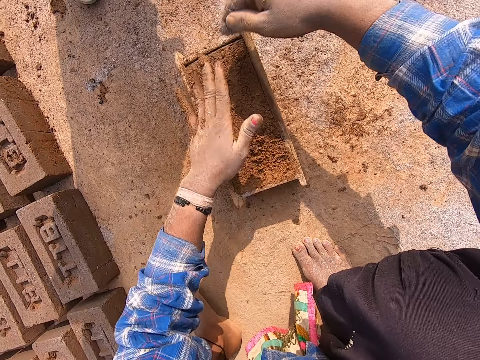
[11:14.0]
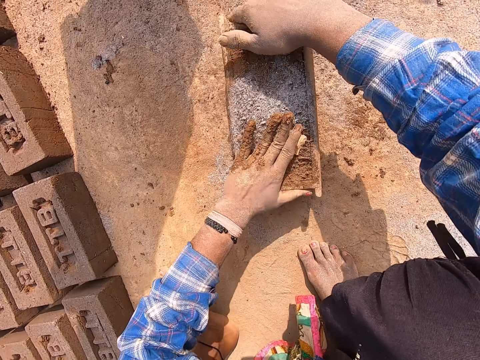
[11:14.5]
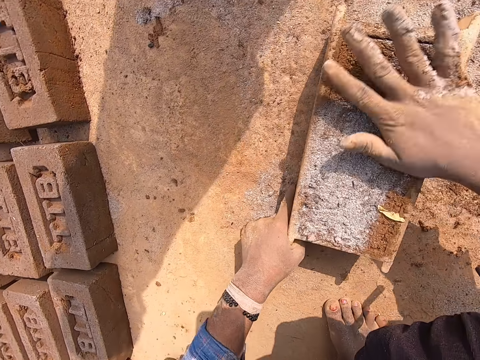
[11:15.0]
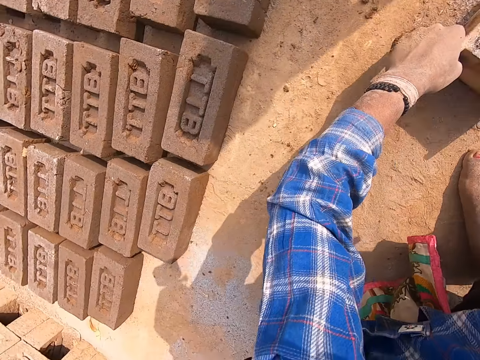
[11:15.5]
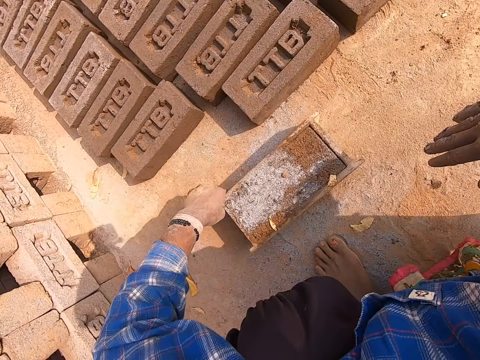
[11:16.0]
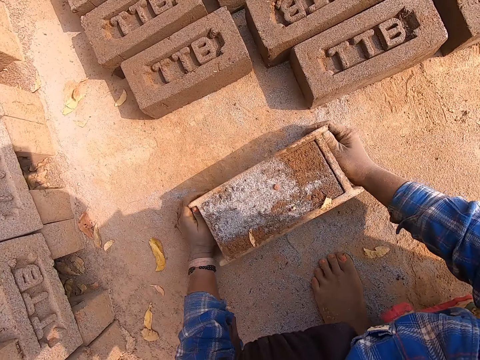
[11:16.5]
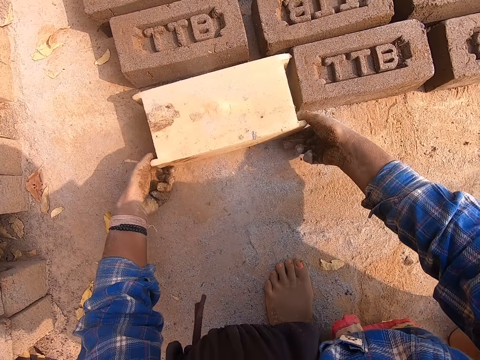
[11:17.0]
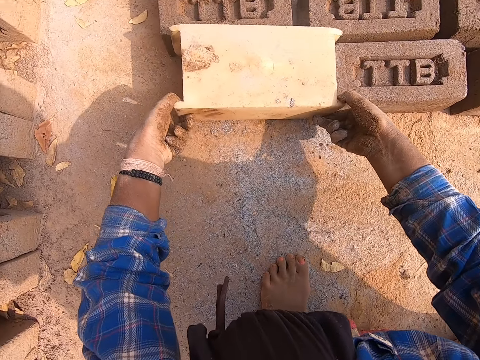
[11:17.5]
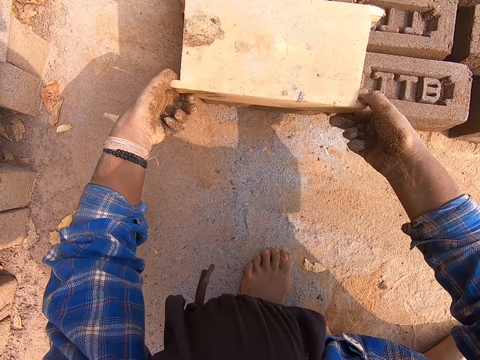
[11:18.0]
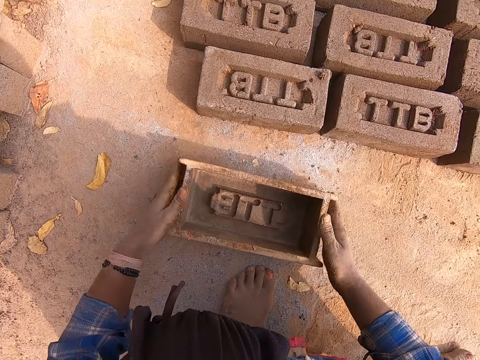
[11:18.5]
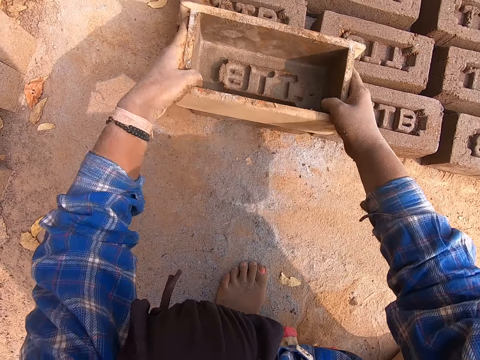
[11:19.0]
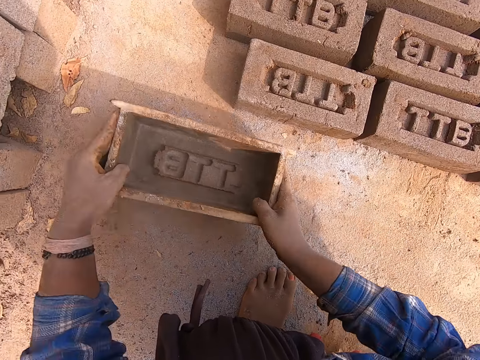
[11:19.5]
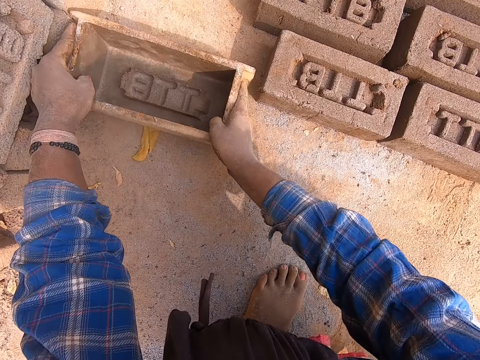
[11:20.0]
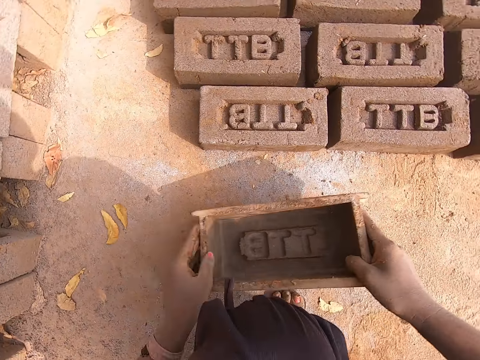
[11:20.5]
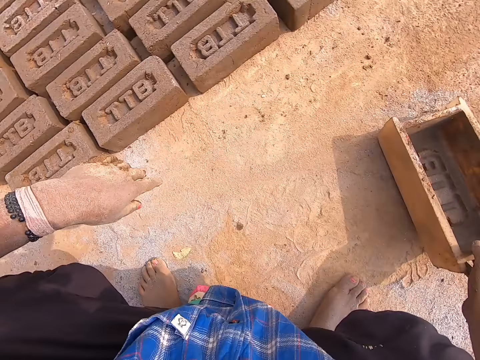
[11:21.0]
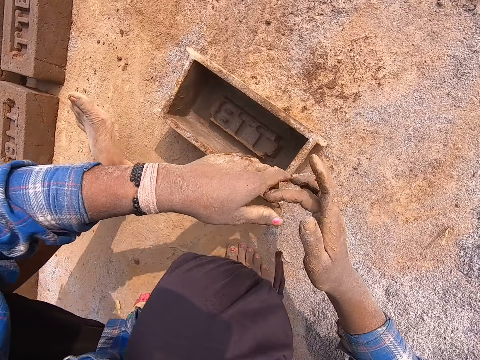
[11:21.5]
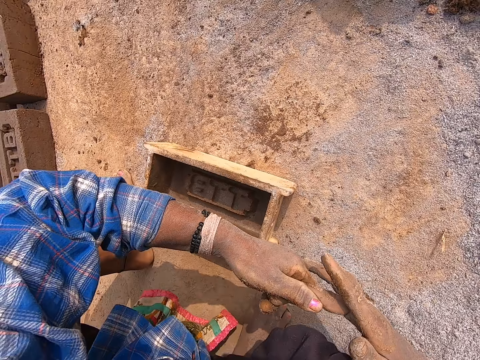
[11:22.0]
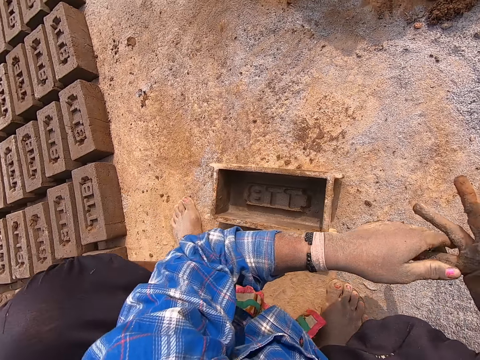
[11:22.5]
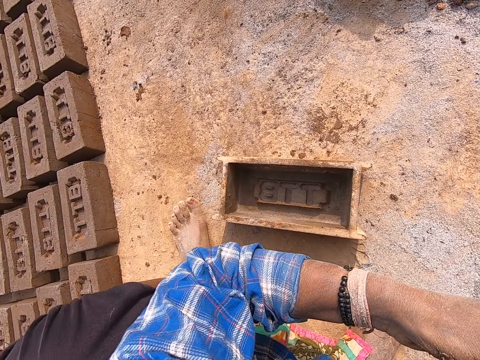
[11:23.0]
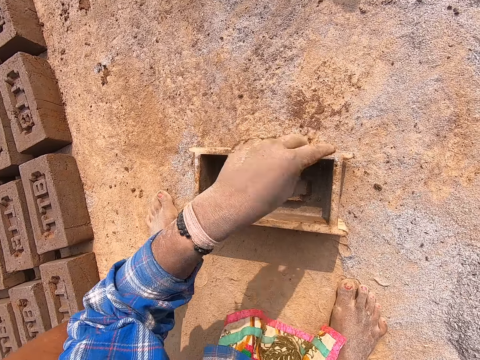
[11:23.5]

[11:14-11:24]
The camera wearer taps the wet clay in the brick mold with his left hand. He collects sand with the hand. He sprinkles the sand in his right hand on the wet clay in the brick mold. He adjusts the brick mold with wet clay with both hands. He rubs the sand on the mud. He moves the brick mold with wet clay from the ground with both hands. He turns the brick mold. He pours the brick from the brick mold on the ground with his hands. He drops the brick mold in his hands on the ground. He carries the brick mold from the ground with his hands. He presses the clay on the ground with the brick mold in his hands. He places the brick mold on the brick. He drops the brick mold in his hands on the ground. He throws the brick mold in his hands on the ground. He removes the wet clay in his hands.

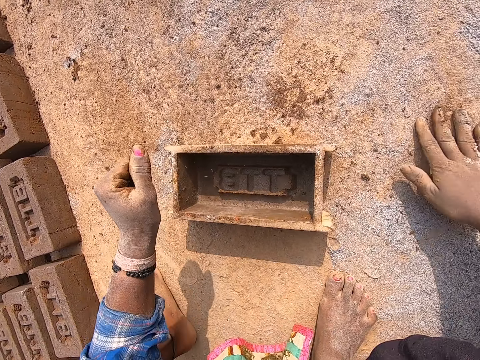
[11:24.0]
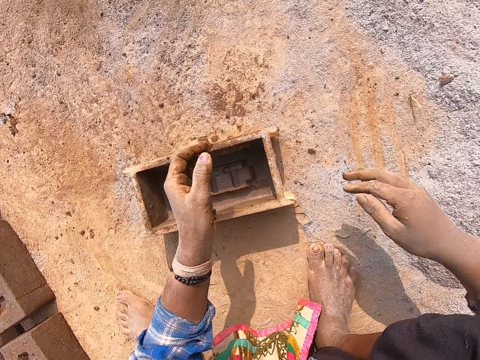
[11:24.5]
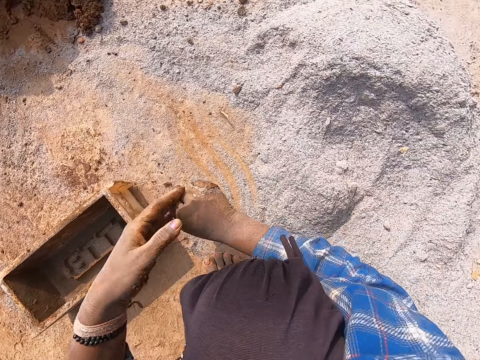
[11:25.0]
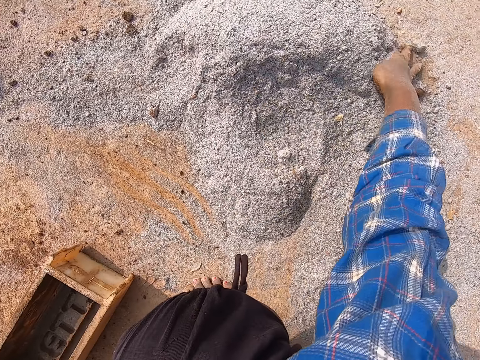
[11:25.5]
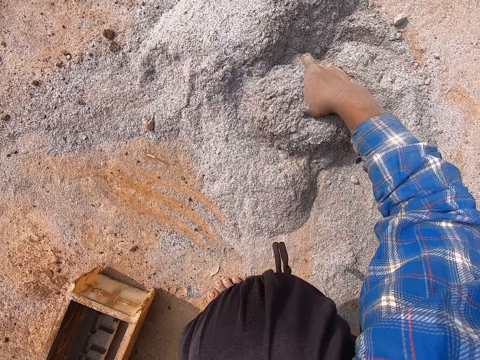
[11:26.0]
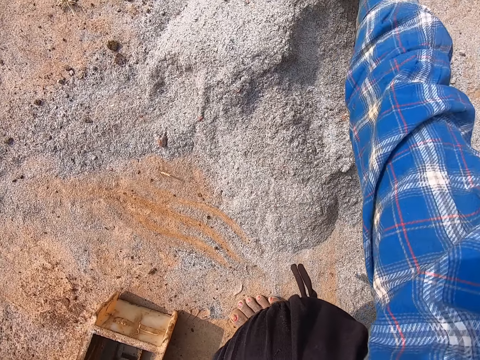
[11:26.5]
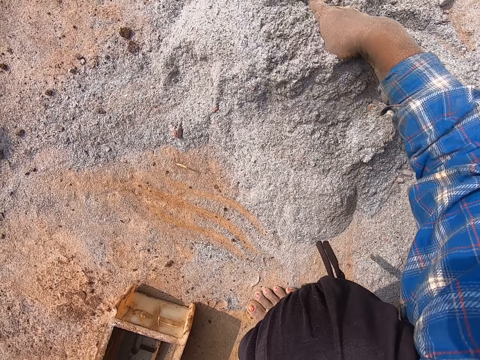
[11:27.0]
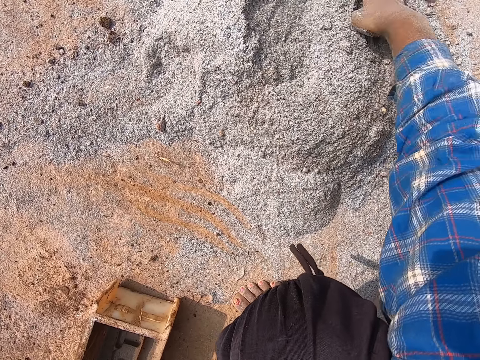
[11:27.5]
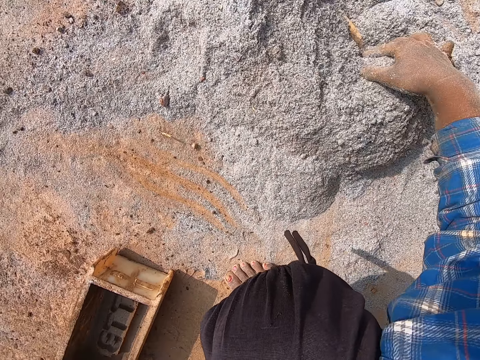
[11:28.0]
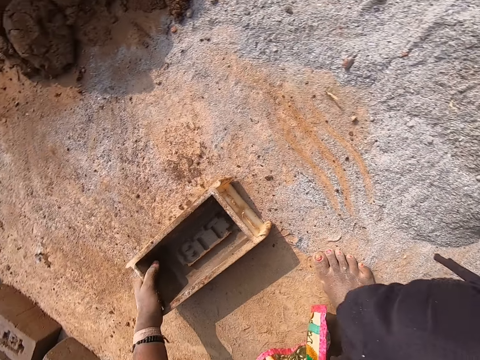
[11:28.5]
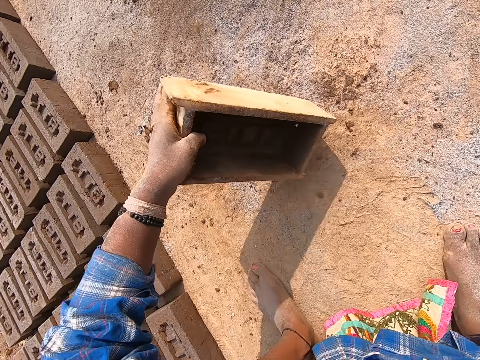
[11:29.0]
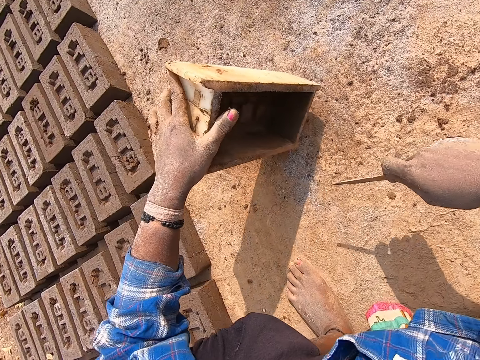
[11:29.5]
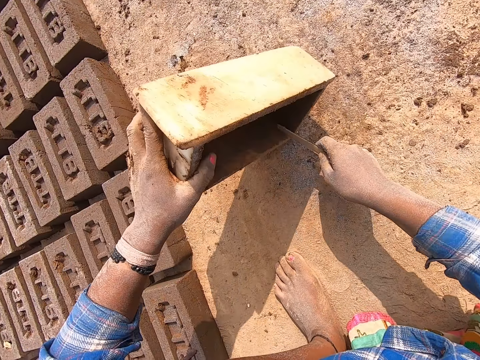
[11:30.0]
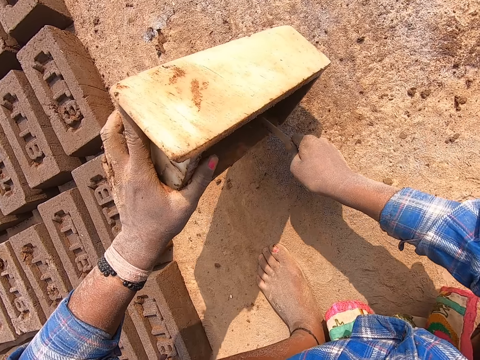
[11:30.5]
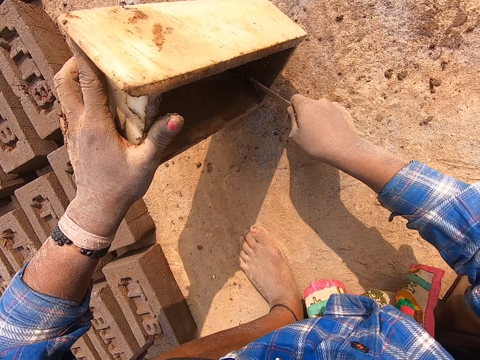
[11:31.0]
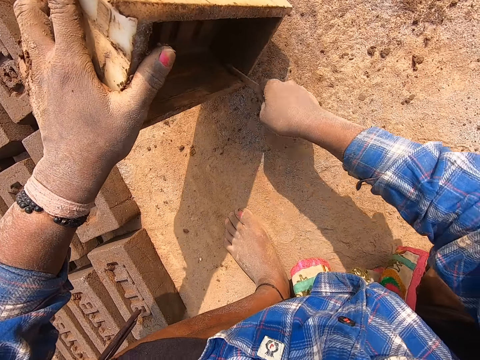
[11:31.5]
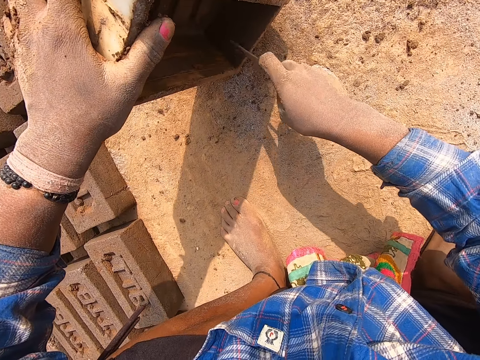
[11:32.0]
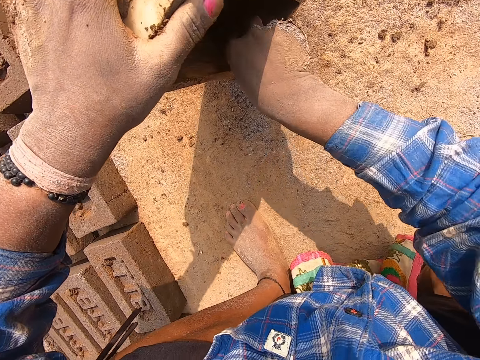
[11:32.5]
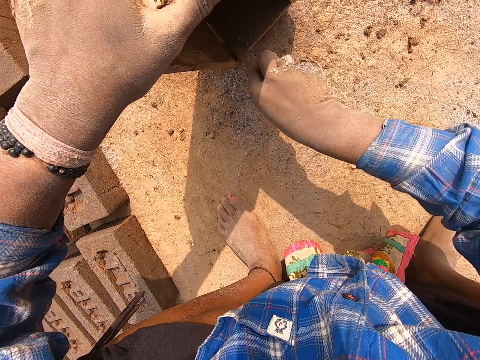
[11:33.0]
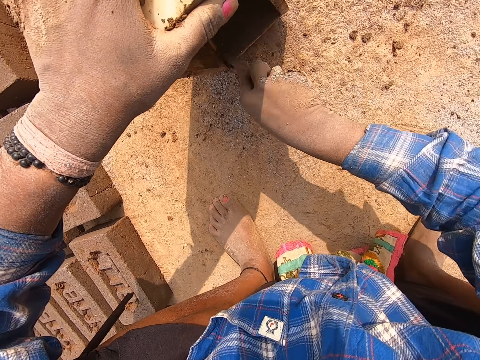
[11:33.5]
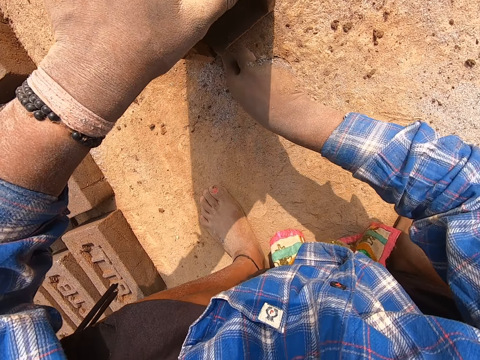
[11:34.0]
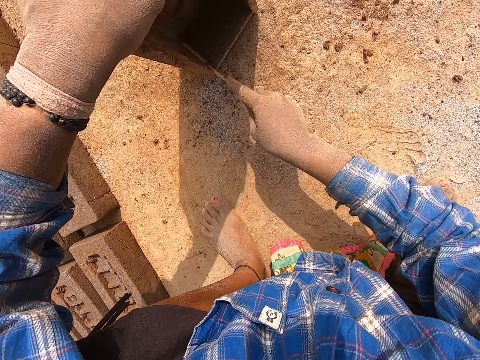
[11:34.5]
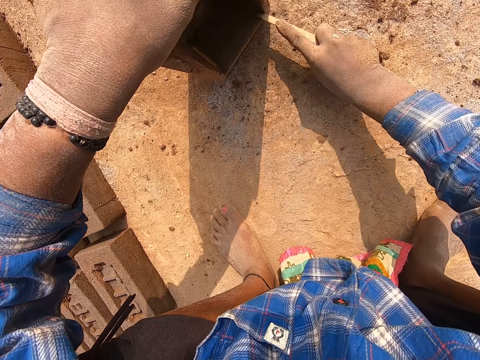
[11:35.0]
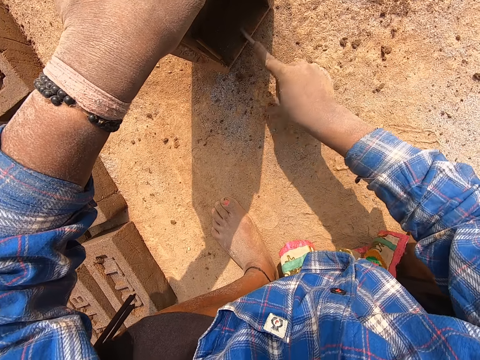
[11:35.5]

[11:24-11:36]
The camera wearer rubs his right hand on the ground. He rubs his hands together on each other. He scatters the sand on the ground with his right hand. He mixes the sand with the hand. He picks up a stick from the sand with his right hand. He scrapes the wet clay inside the brick mold with the stick in his right hand.

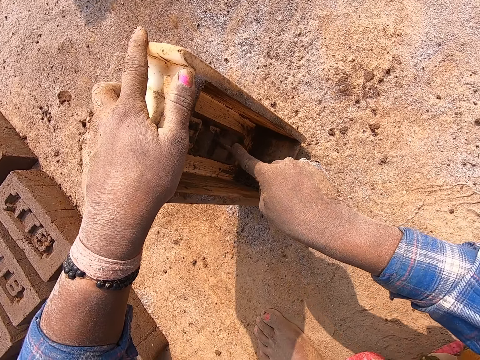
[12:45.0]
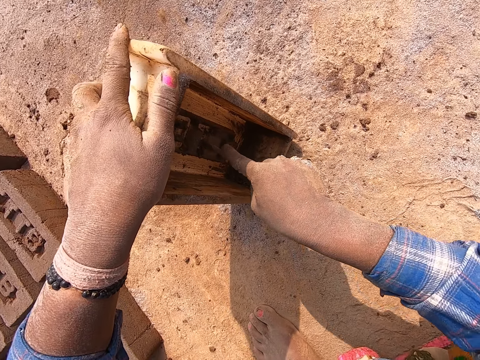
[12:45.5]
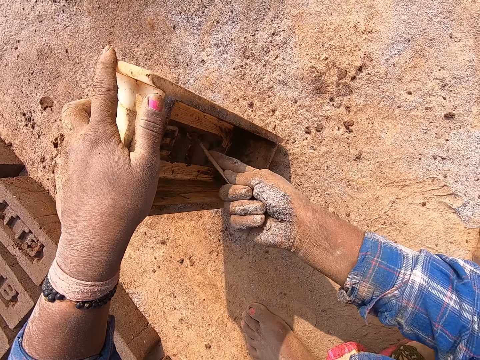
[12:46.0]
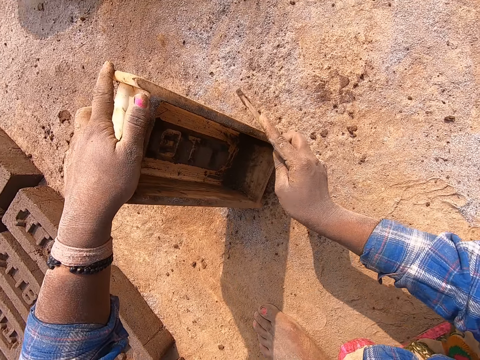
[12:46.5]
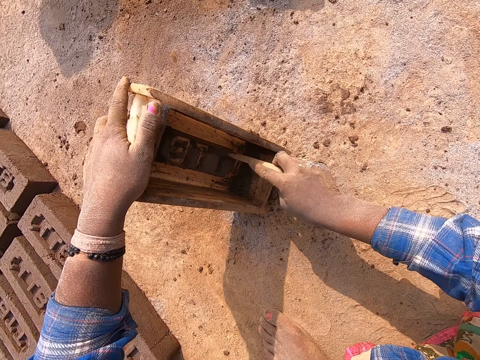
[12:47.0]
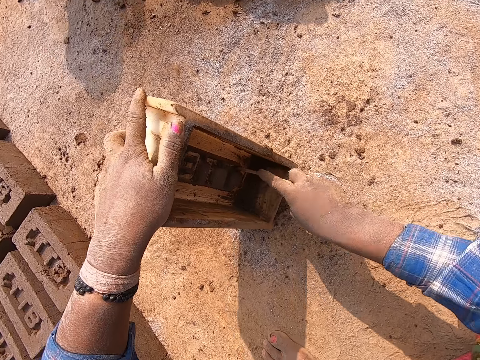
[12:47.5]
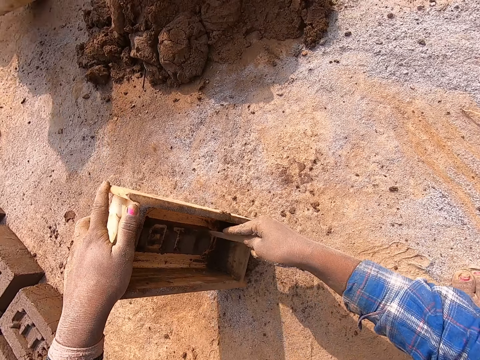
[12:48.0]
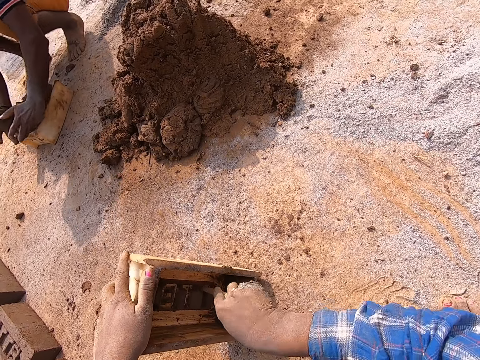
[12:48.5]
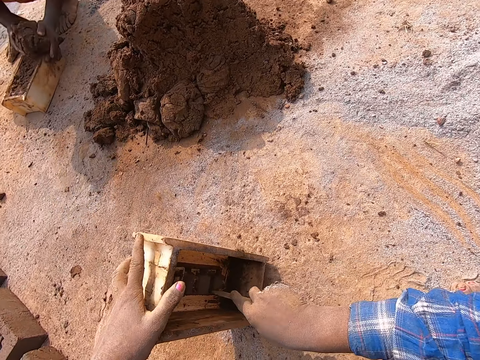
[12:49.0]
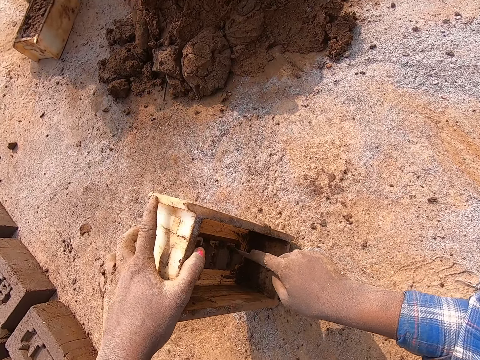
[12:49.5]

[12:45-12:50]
The camera wearer removes the wet clay on the stick on the brick mold. He scrapes the wet clay inside the brick mold with the stick in his right hand. A man scrapes some wet clay from the wet clay in a brick mold. The camera wearer interacts with the man.
